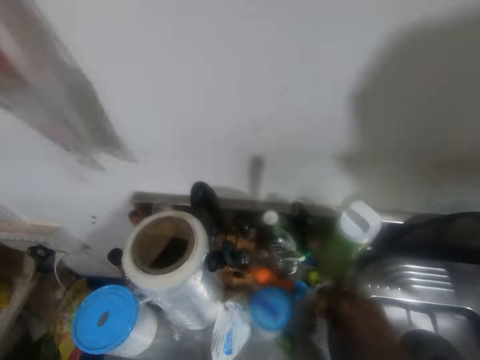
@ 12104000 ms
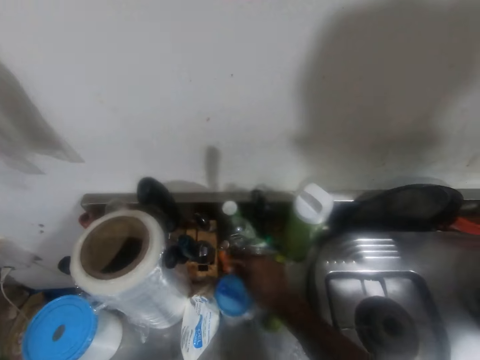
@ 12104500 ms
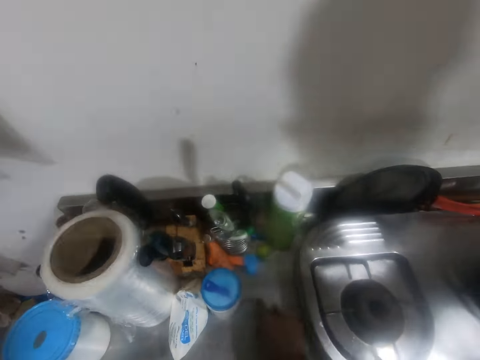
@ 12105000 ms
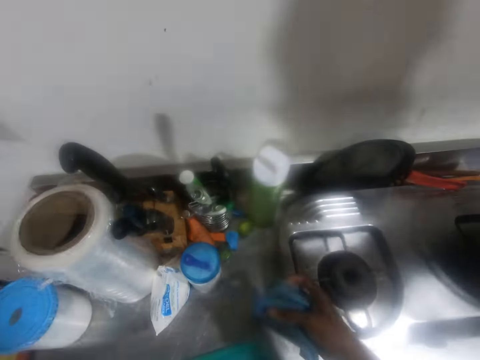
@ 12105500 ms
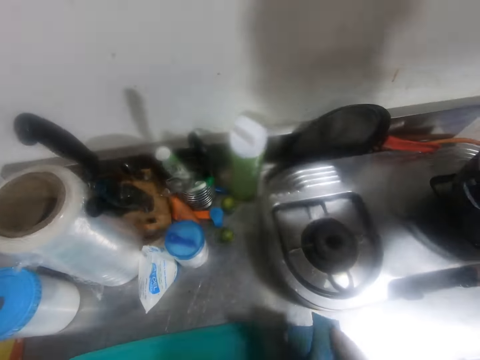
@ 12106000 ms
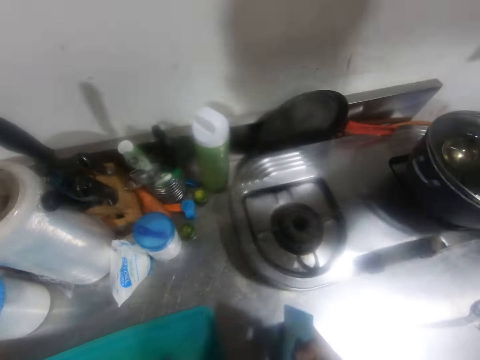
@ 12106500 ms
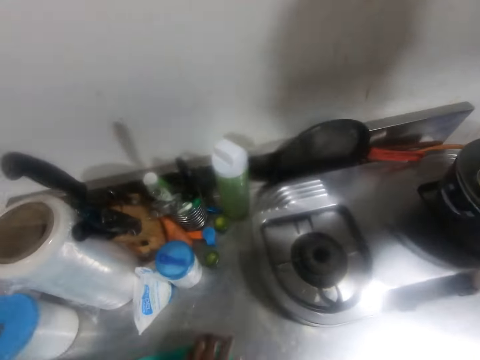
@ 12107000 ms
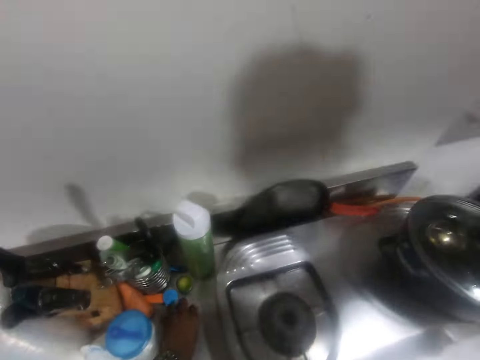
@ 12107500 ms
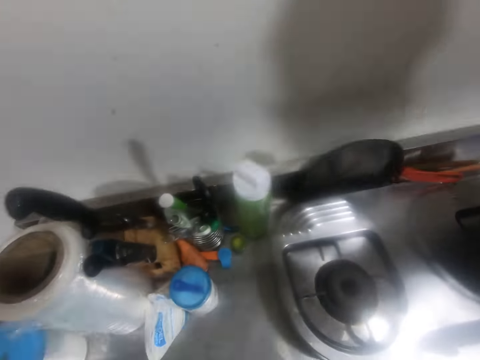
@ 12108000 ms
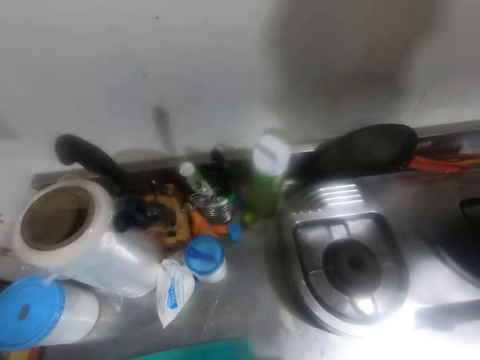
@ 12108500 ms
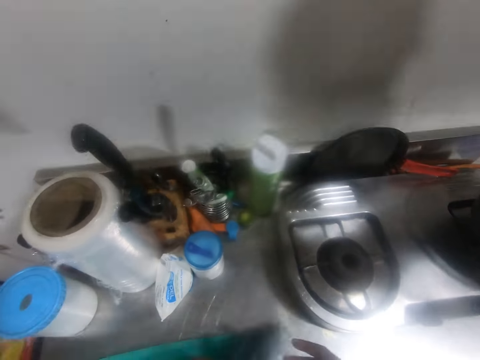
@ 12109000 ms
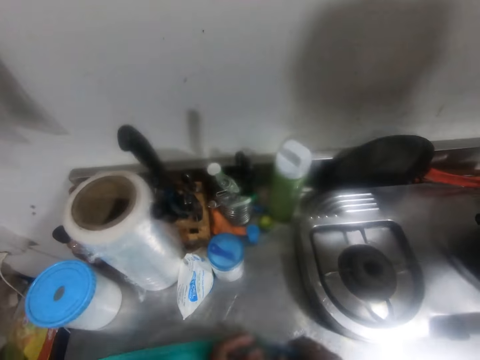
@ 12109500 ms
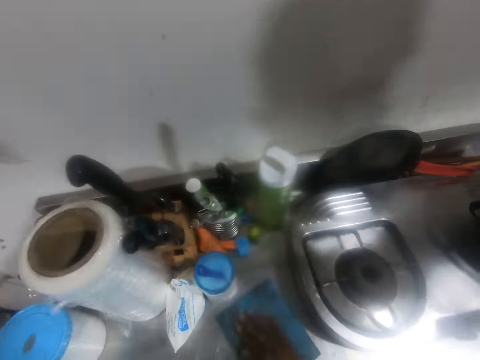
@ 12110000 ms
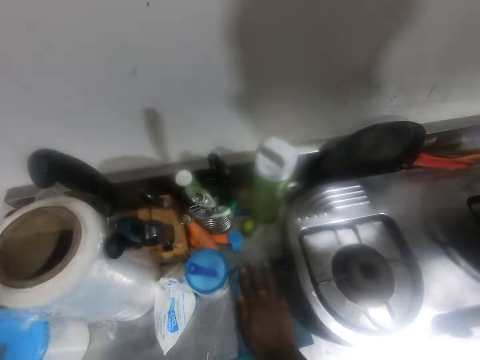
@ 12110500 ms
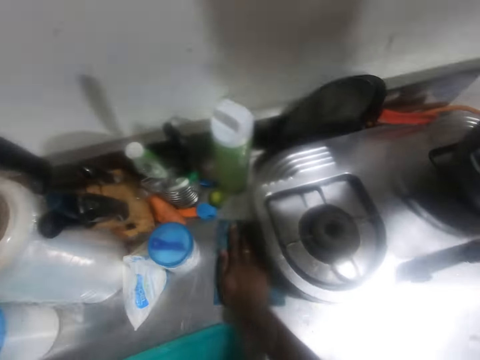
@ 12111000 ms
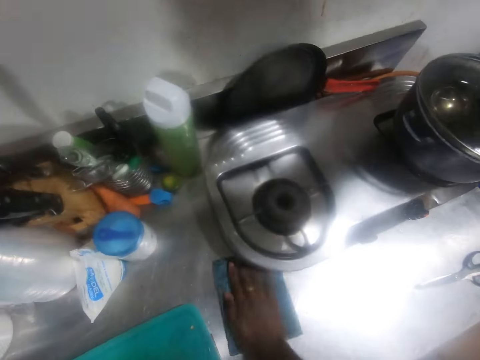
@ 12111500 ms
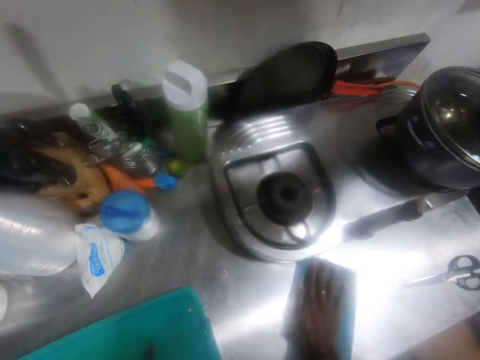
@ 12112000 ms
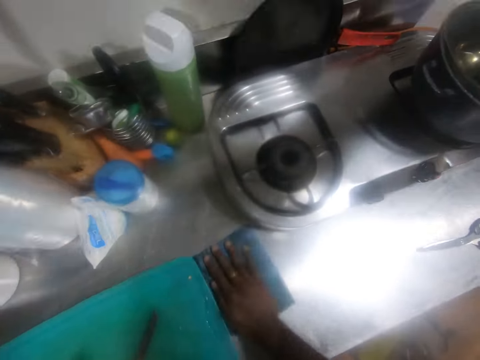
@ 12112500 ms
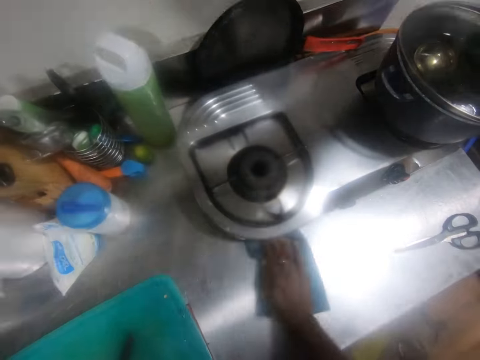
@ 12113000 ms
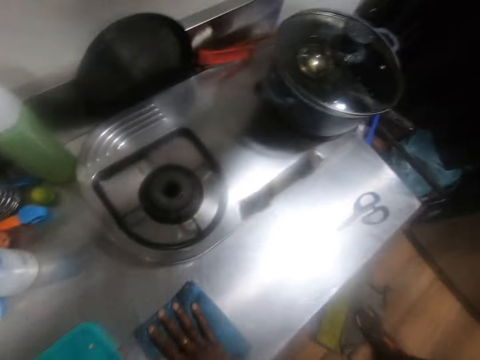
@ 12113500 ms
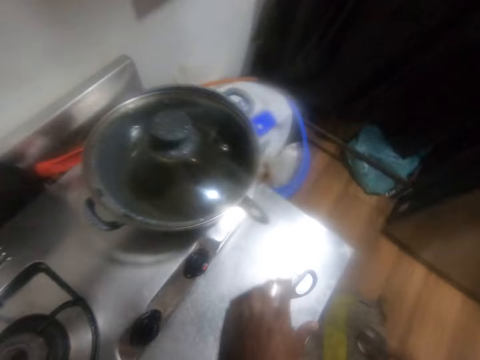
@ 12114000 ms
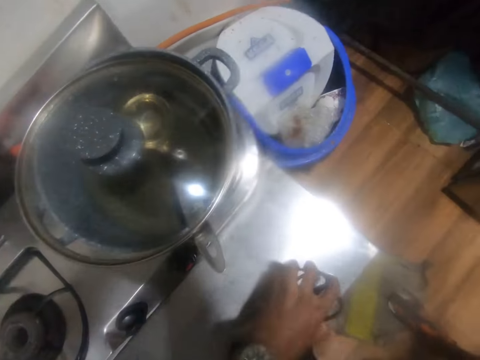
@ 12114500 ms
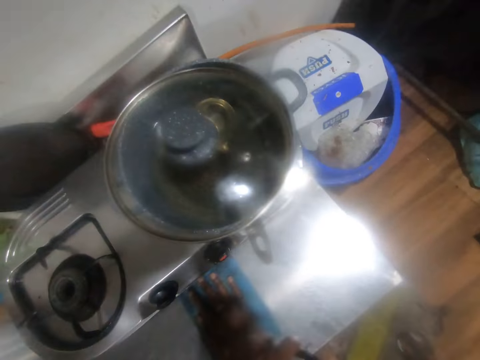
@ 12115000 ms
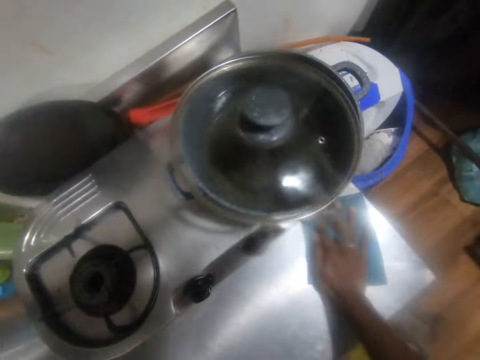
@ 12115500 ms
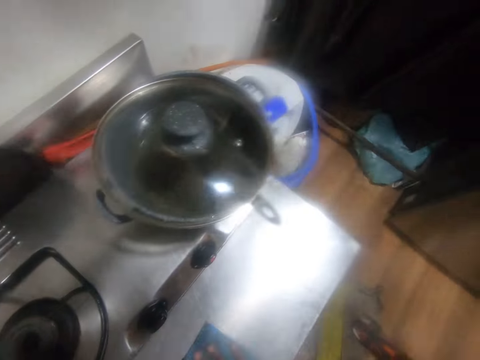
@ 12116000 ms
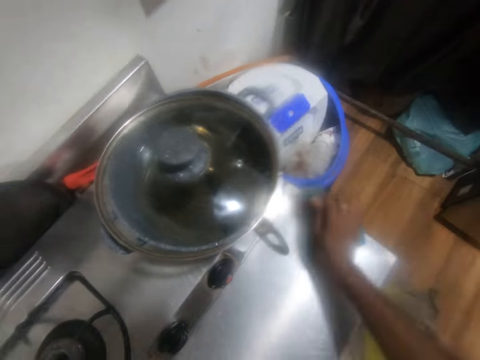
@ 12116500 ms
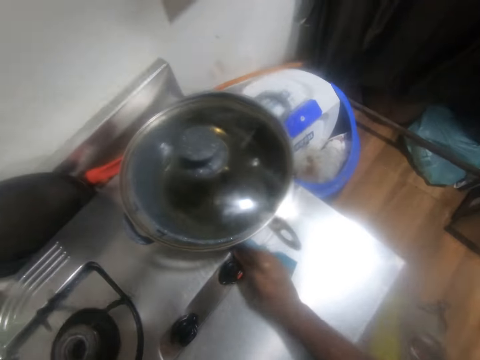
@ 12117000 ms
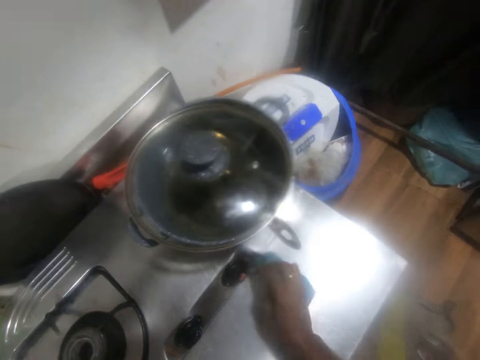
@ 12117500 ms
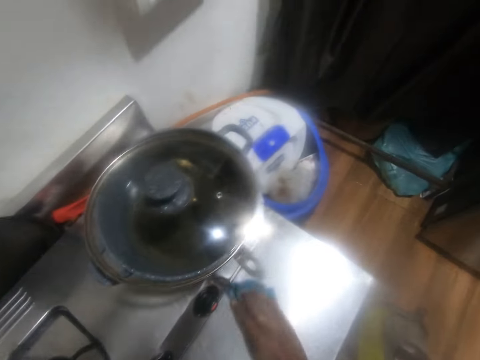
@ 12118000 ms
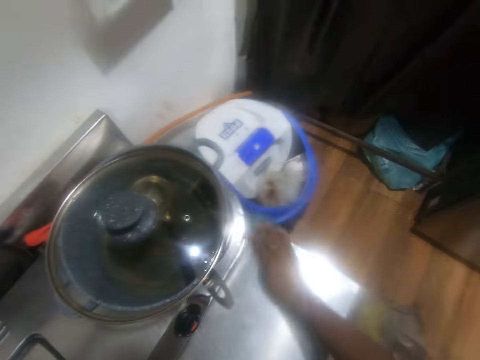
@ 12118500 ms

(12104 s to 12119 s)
The camera wearer picks up a carrot from the stainless steel table with his right hand. He places the carrot properly on the stainless steel table with his right hand. He moves a lime on the stainless steel table with his right hand. He picks up the lime from the stainless steel table with his left hand. He looks around a room. He wipes the stainless steel table with the wipe cloth in his right hand. He moves a pair of scissors from the stainless steel table with his left hand. He wipes a gas cooker with the wipe cloth.

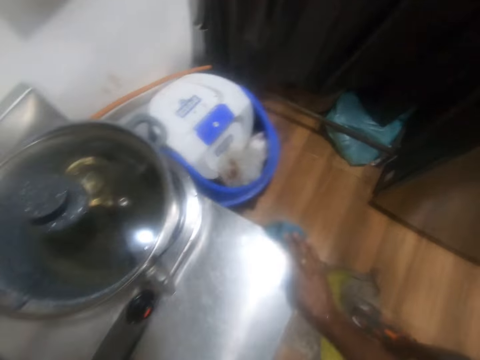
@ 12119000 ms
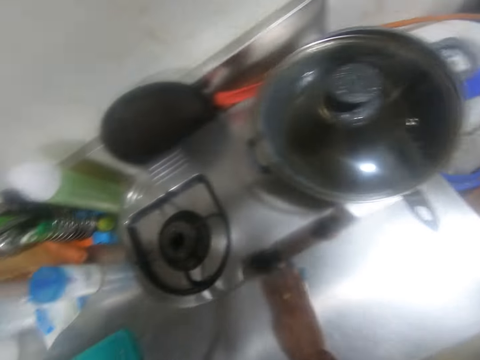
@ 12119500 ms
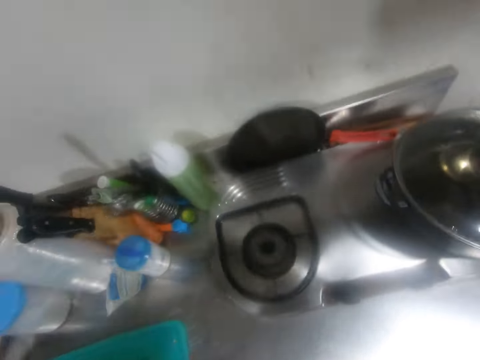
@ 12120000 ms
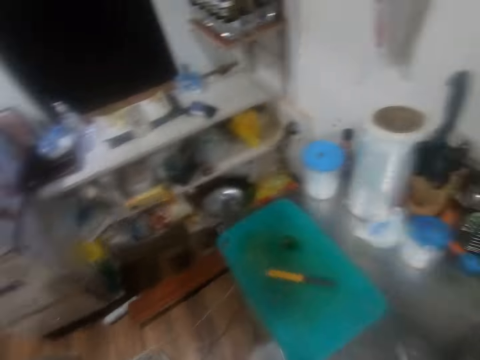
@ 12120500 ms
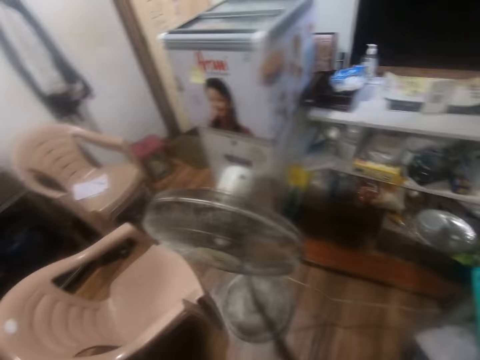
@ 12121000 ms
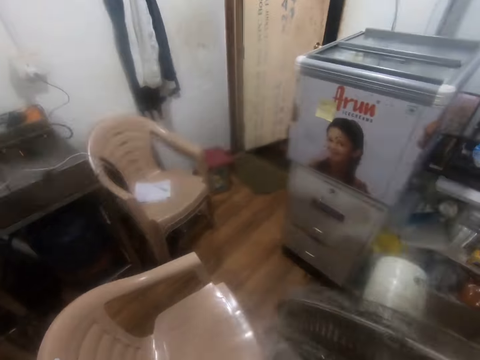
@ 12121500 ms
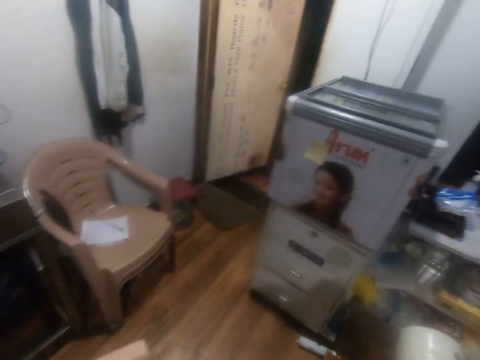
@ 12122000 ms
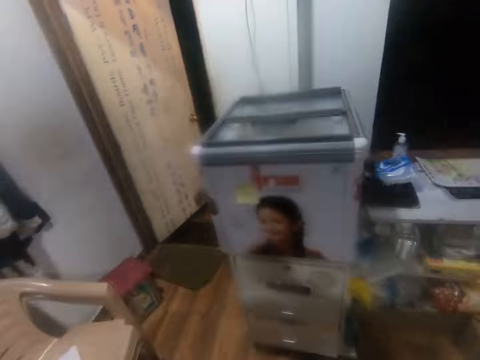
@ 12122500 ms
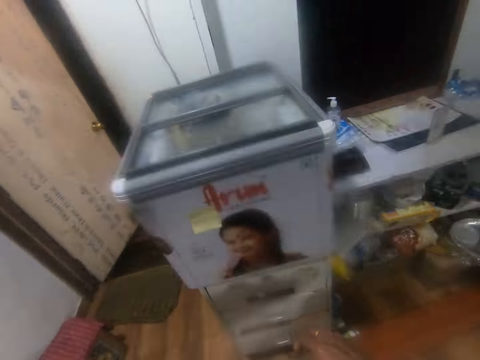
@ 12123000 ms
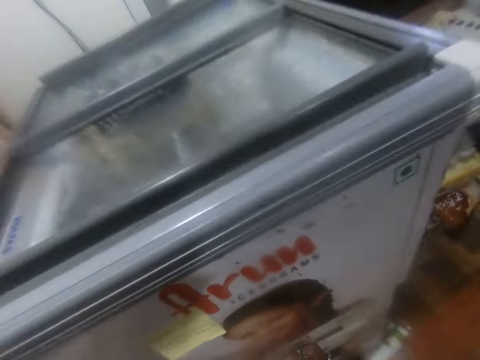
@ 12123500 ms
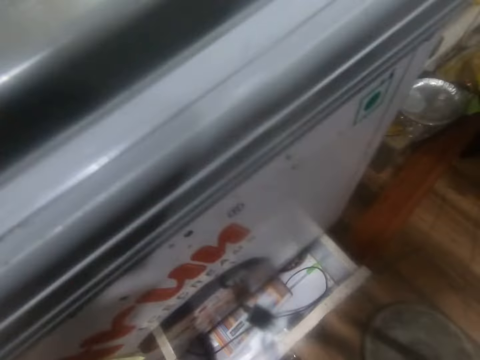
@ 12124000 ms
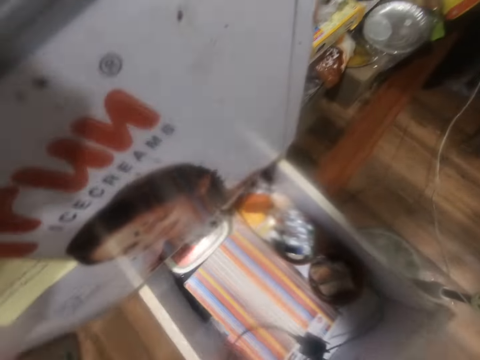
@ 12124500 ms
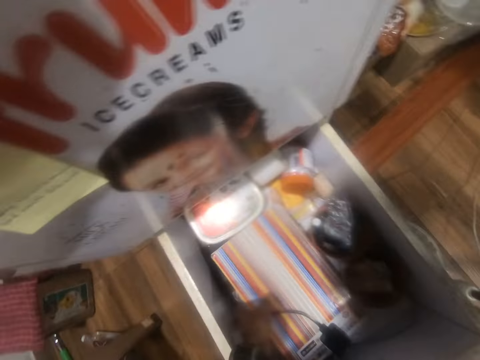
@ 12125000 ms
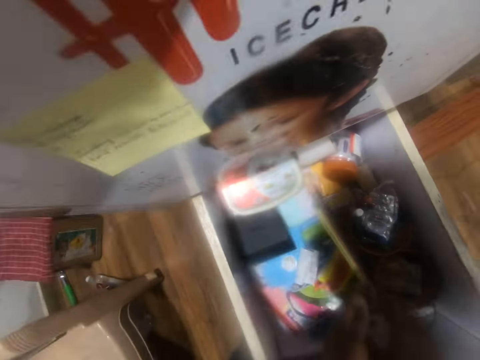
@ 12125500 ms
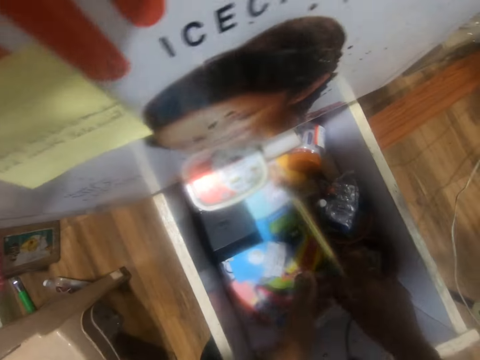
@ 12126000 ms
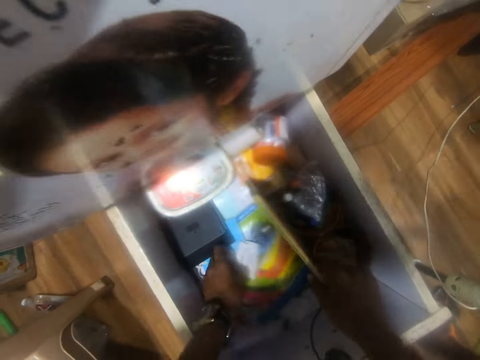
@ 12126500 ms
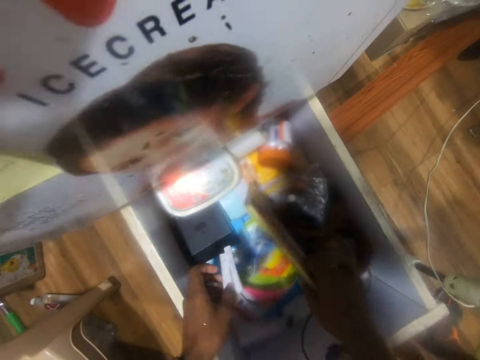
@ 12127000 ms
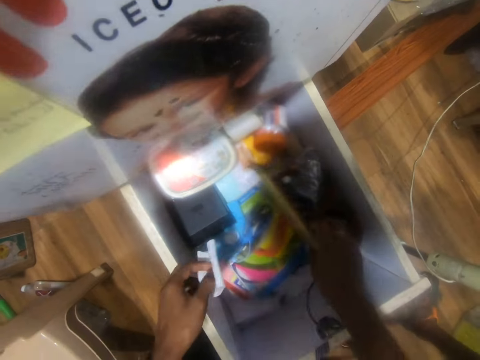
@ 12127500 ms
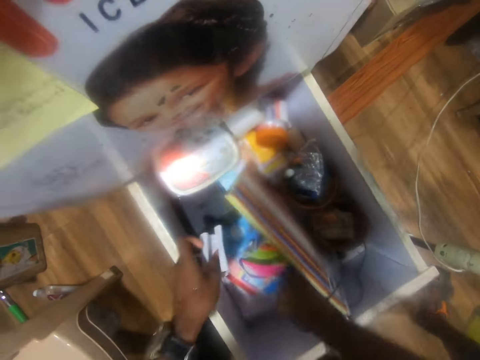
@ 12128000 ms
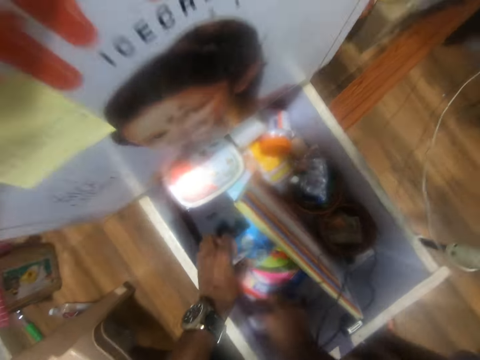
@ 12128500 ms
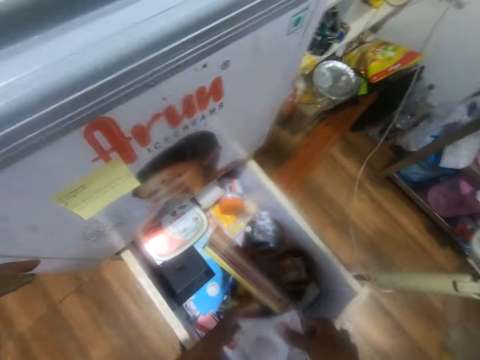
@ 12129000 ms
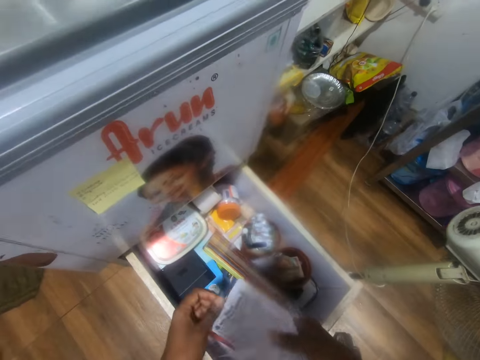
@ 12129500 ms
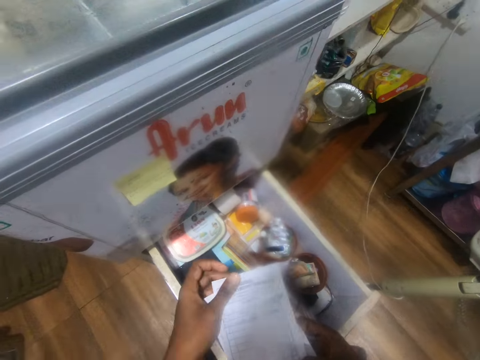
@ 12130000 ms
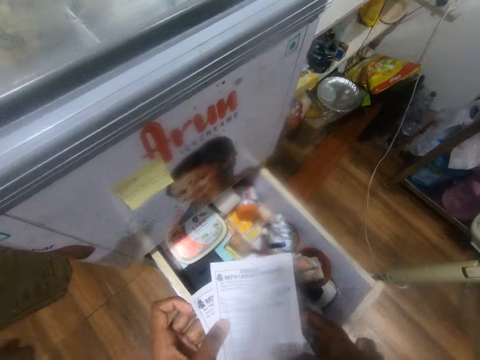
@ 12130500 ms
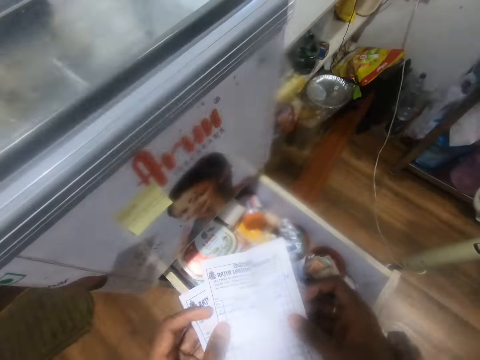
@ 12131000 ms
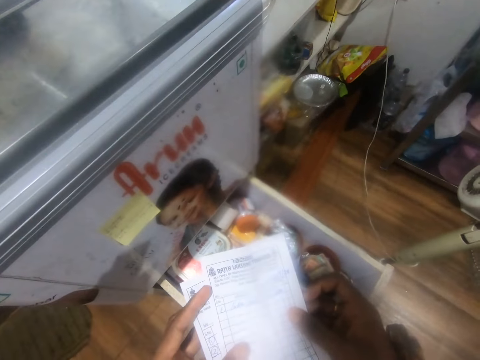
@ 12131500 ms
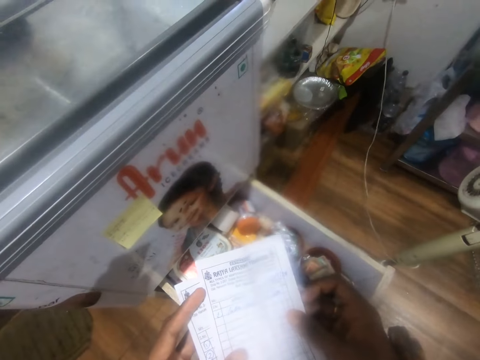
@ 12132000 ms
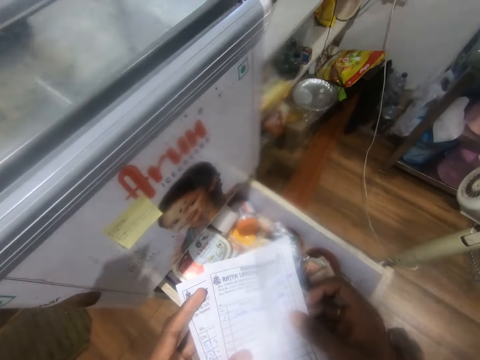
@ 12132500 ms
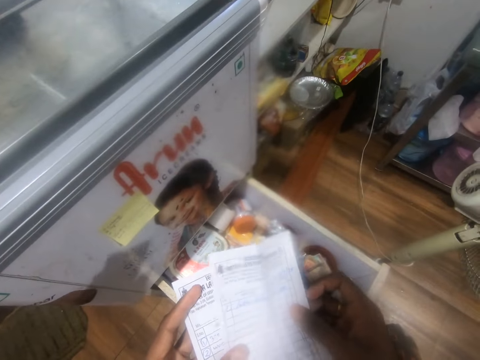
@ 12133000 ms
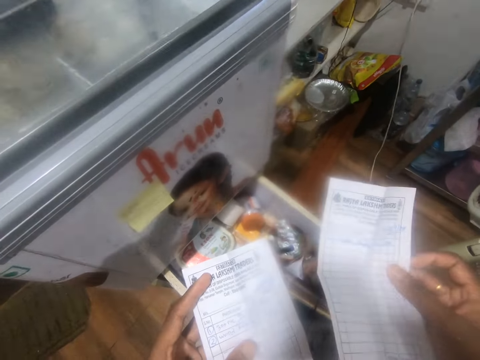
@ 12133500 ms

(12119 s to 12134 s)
The camera wearer walks around a room. He opens a drawer under a fridge with his right hand. He lifts a book from the drawer with his left hand. He holds the book with his right hand. He adjusts items in the drawer. He picks up a receipt from the drawer with his left hand. He drops the receipt in the drawer with his left hand. He picks up some receipts from the drawer with his right hand. He holds the receipts with both hands.
